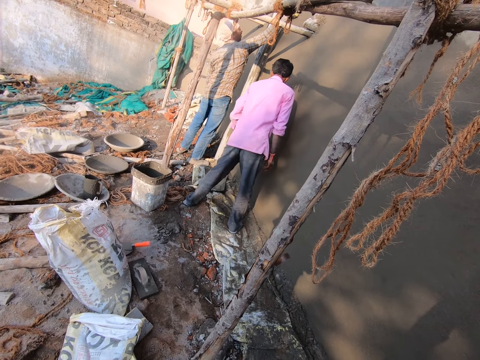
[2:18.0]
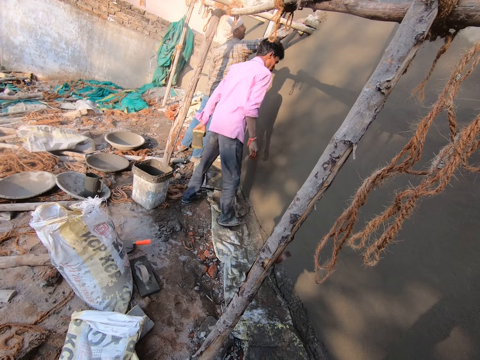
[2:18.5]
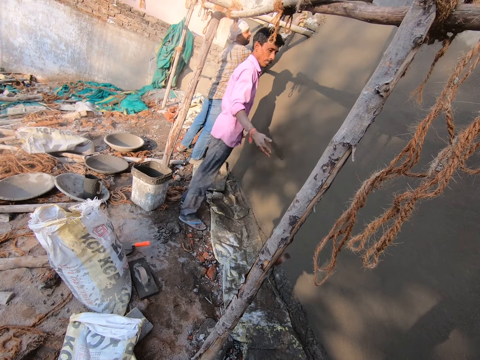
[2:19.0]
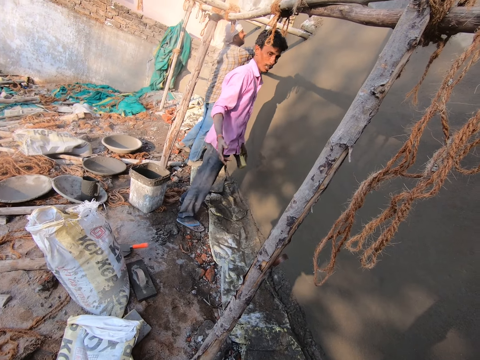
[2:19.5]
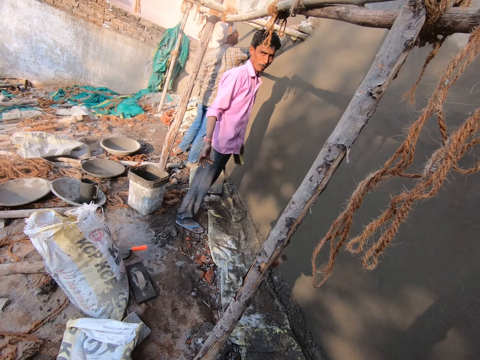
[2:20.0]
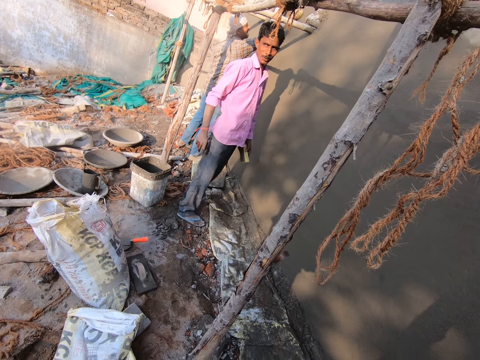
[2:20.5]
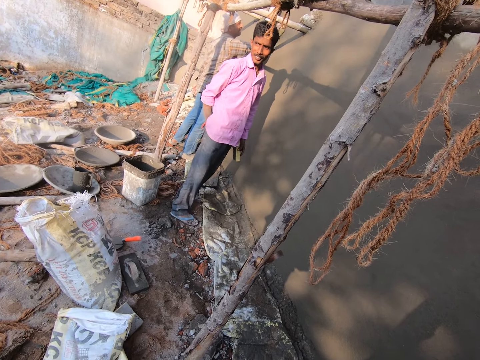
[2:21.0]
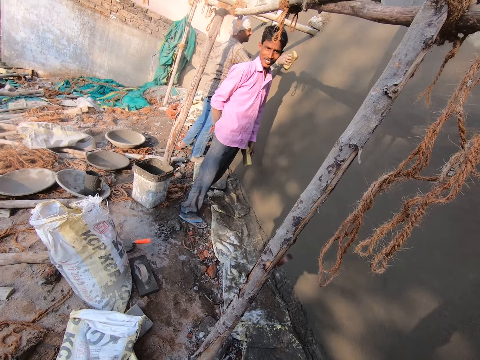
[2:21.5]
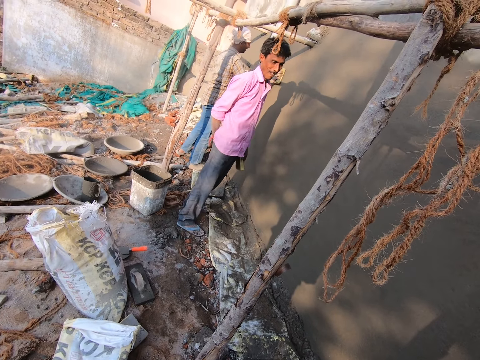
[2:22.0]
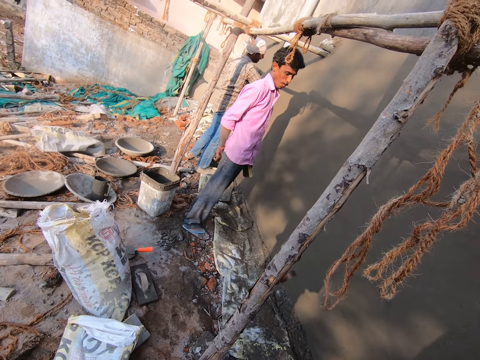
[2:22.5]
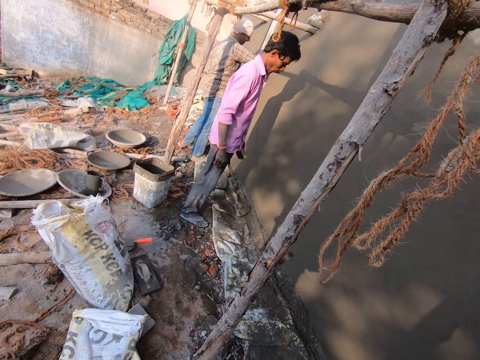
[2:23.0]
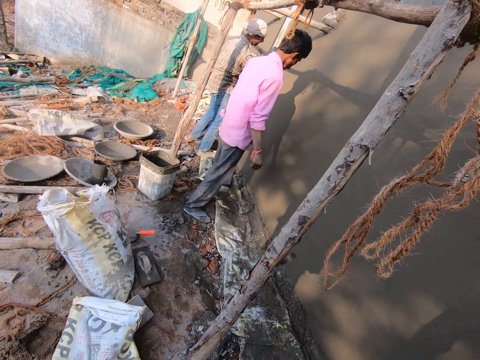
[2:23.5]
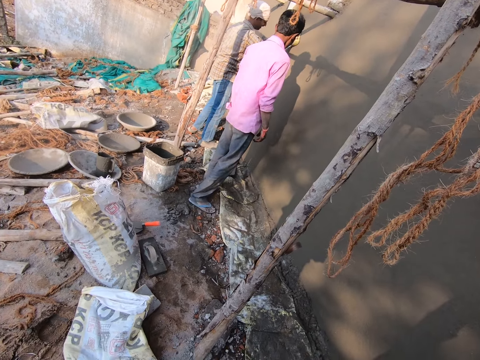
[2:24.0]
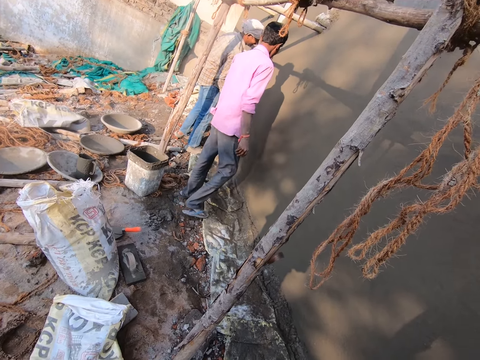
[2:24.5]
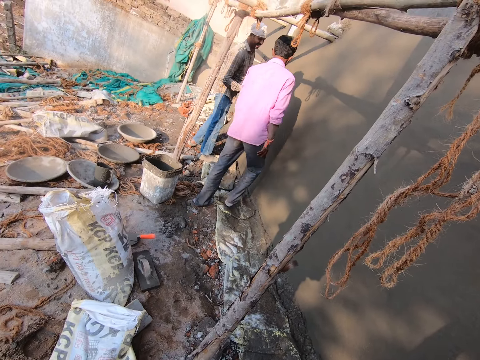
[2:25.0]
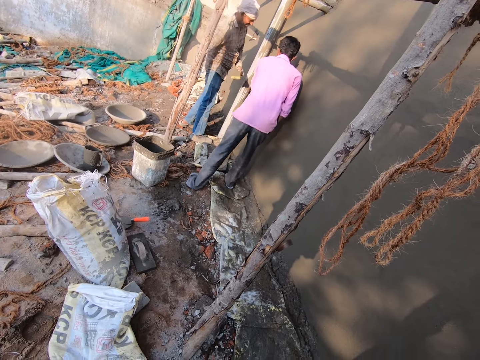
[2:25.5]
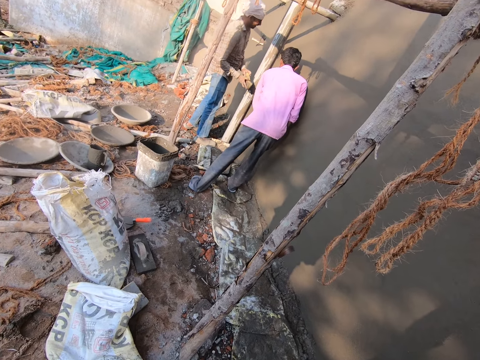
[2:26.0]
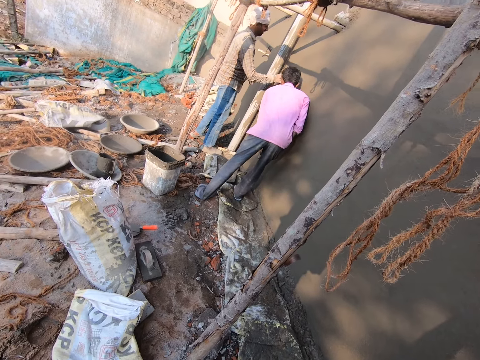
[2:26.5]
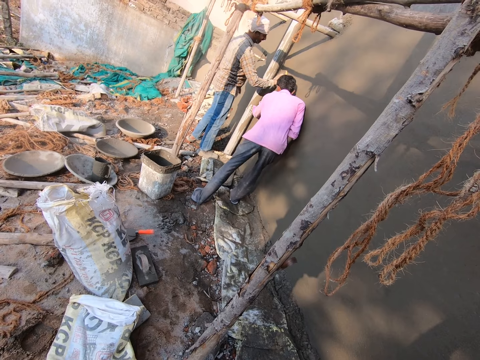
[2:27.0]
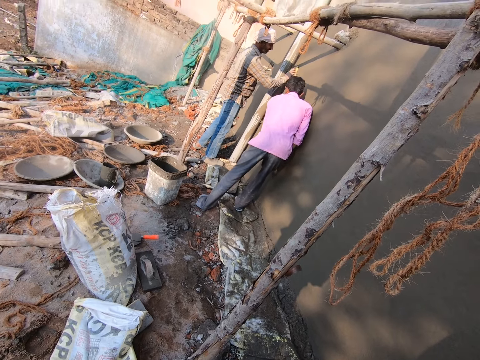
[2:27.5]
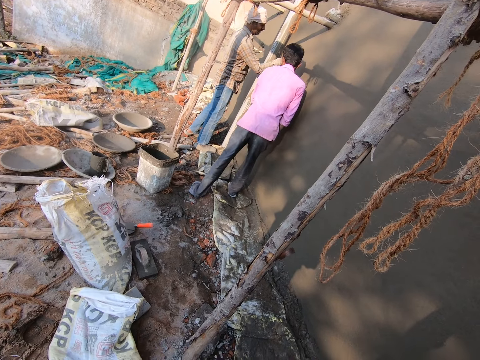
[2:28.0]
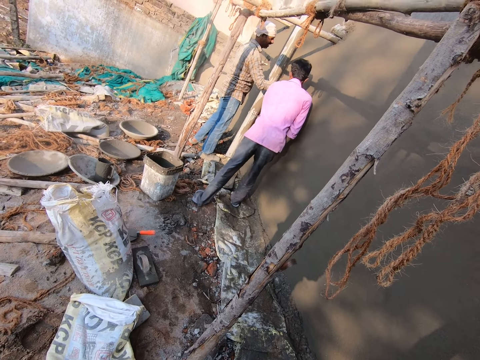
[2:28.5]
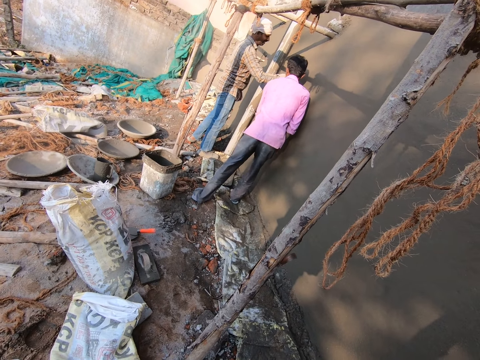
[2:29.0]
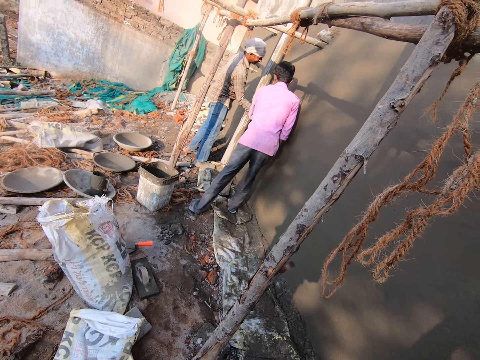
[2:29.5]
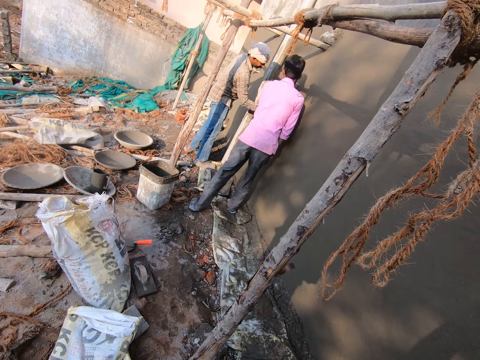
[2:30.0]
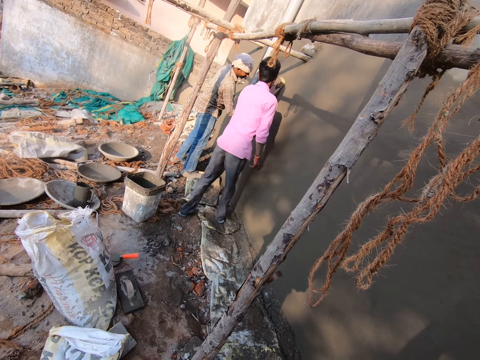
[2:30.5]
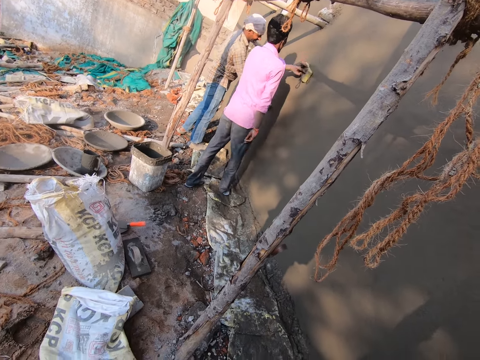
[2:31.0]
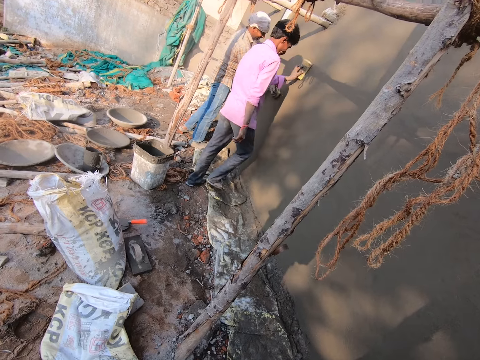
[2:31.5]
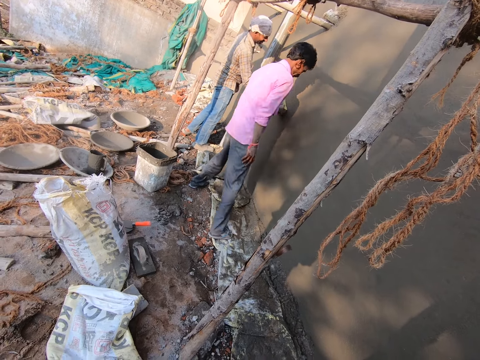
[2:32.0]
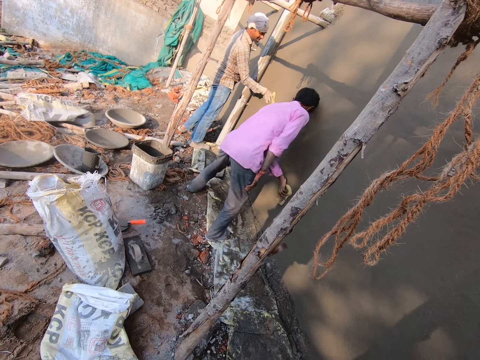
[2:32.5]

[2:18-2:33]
A man raises his right hand. The camera wearer interacts with another man. The other man rubs his right hand on his trouser. The first man rubs the foam on the wall with the foam in his left hand. The other man rubs the foam on the wall with the foam in his right hand, and smoothens the plaster with the sponge.

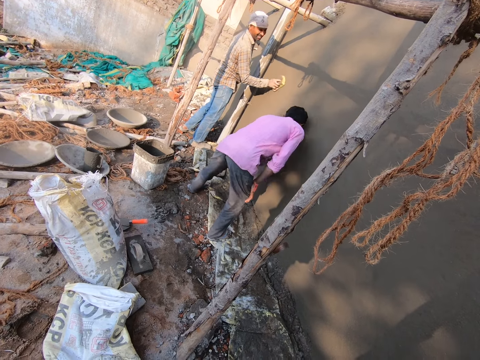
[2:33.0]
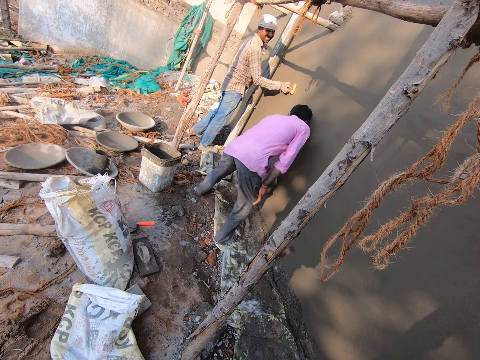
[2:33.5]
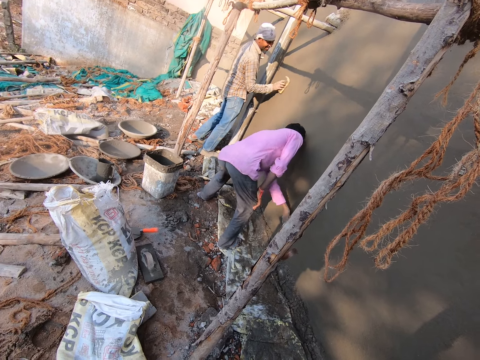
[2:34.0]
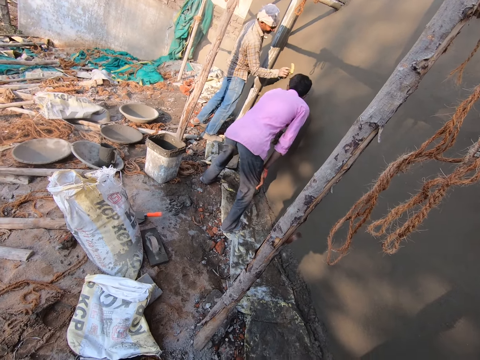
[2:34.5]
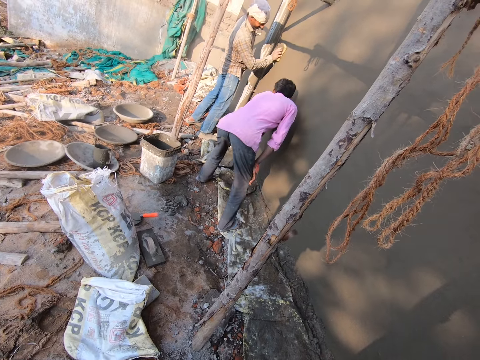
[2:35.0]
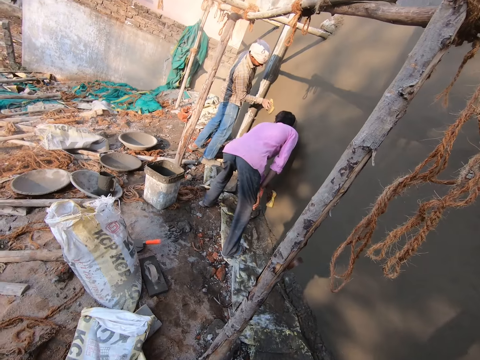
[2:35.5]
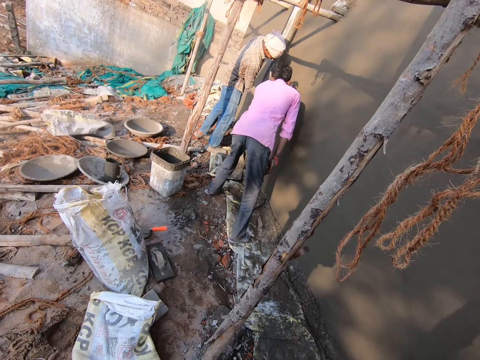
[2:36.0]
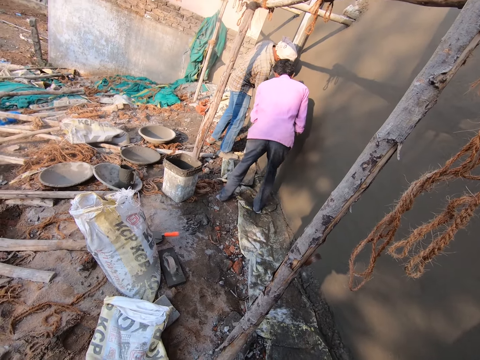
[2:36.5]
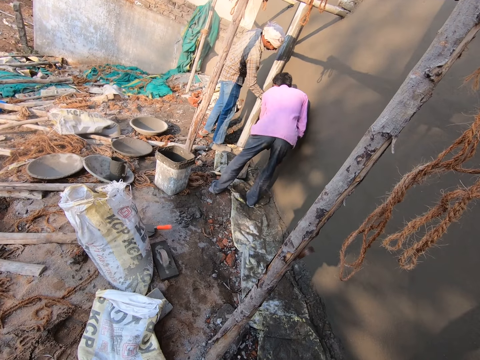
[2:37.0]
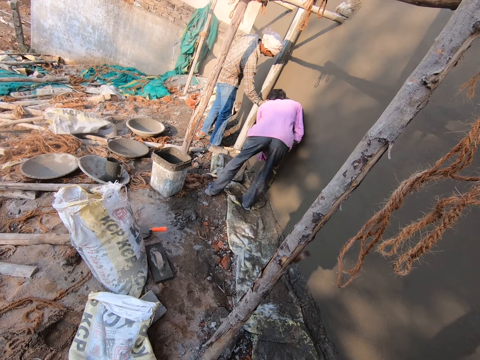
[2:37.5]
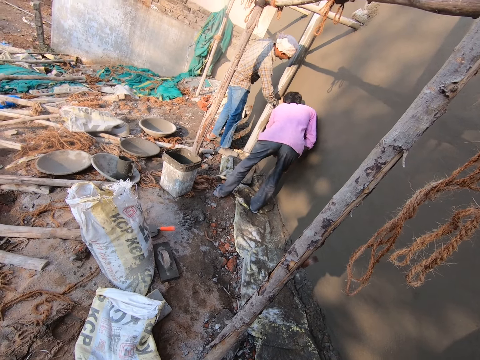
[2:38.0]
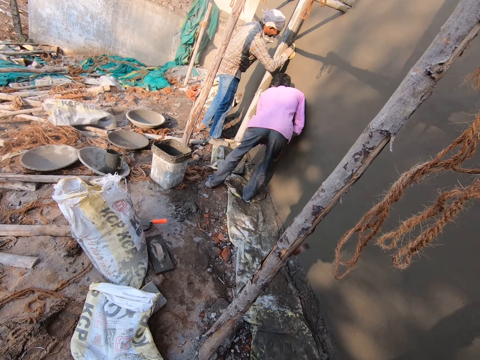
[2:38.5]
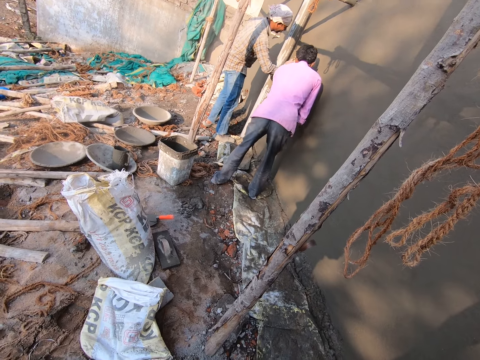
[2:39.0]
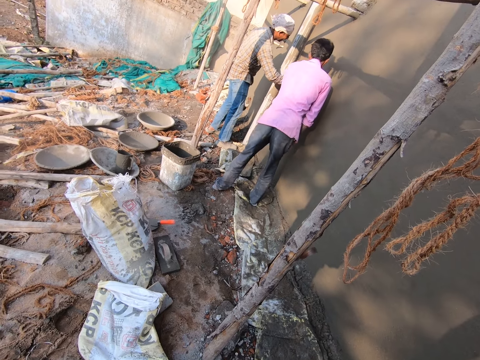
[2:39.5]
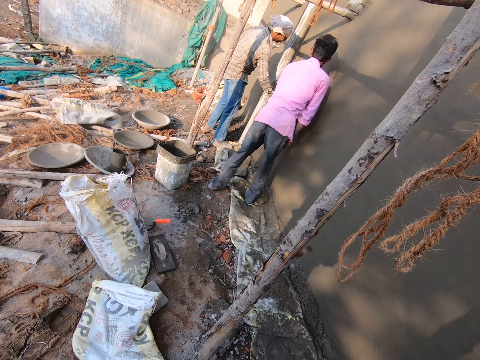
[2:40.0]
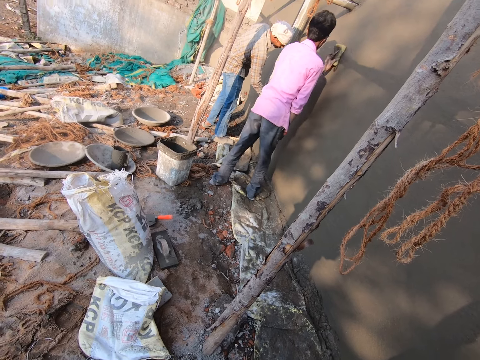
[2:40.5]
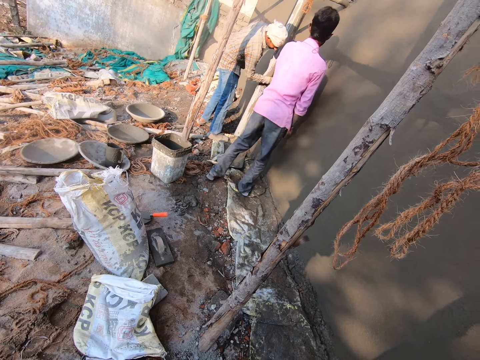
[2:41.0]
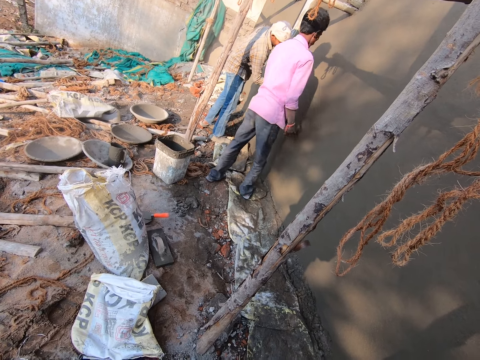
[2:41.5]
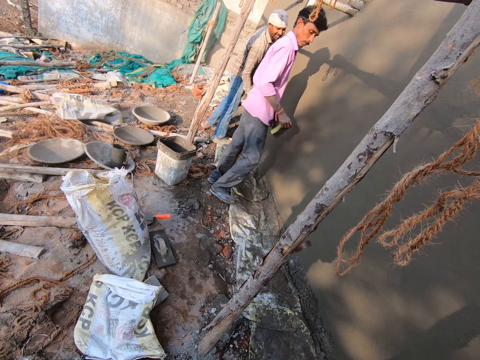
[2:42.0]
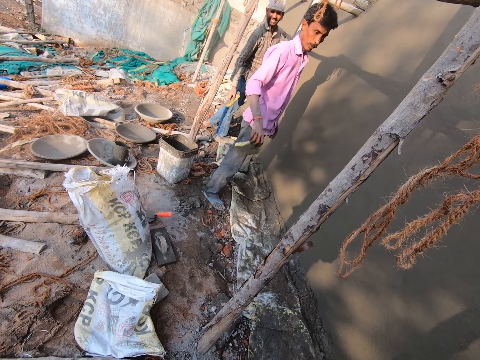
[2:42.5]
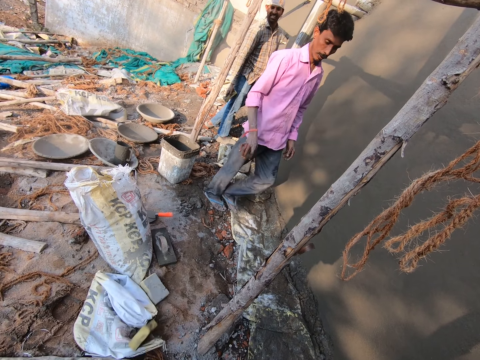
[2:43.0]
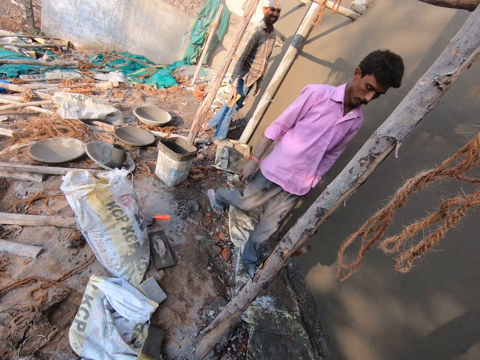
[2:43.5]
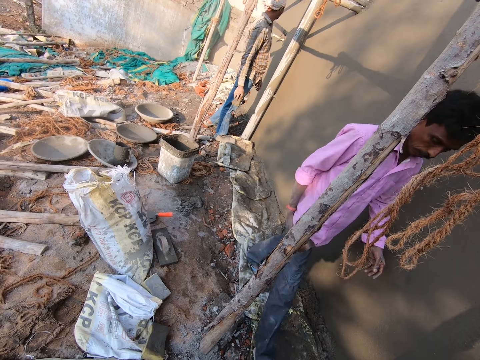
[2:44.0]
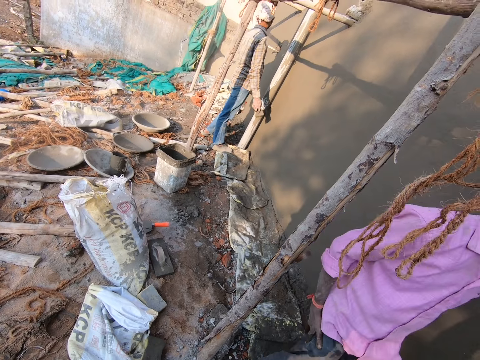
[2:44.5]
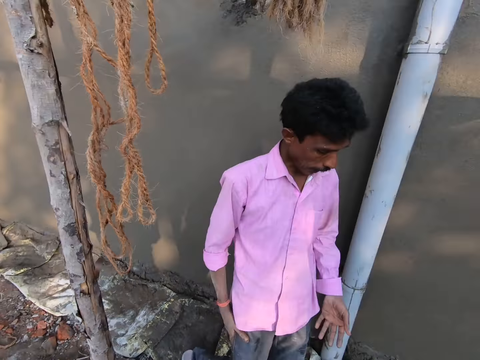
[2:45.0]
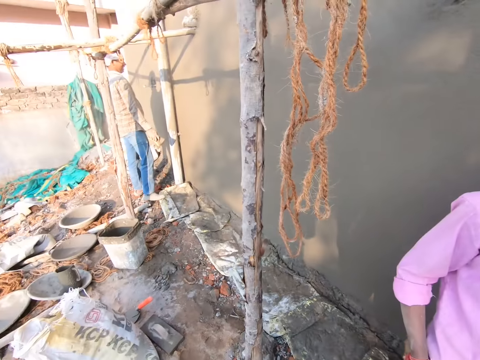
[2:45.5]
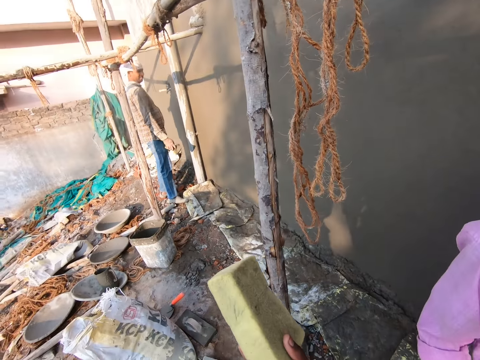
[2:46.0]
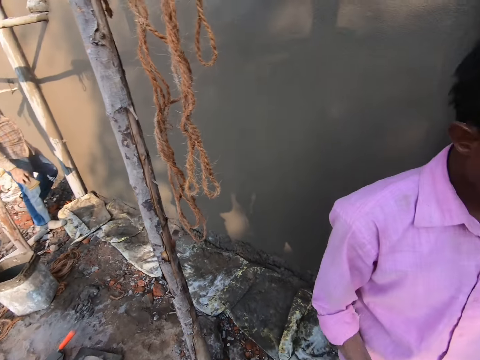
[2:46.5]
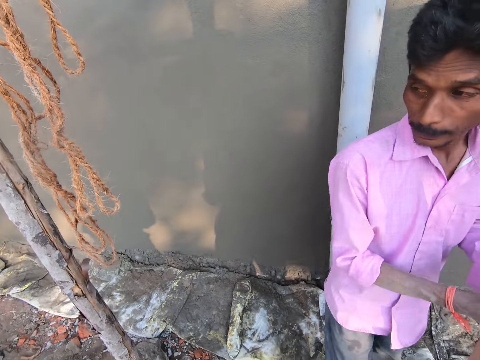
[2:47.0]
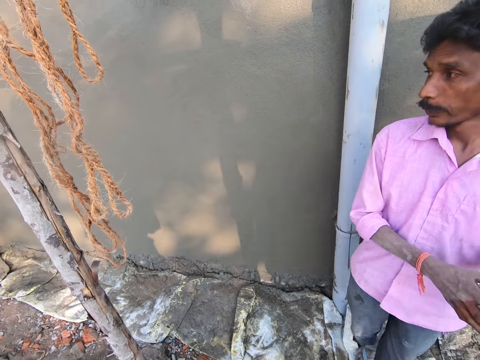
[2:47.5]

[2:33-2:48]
A man passes the foam to his right hand from his left hand. The man throws the foam on the ground with his right hand. The man walks past the camera wearer. The man moves around.
